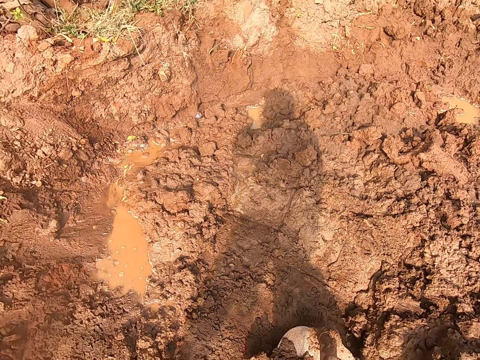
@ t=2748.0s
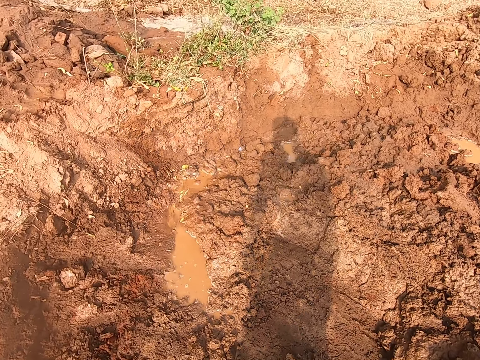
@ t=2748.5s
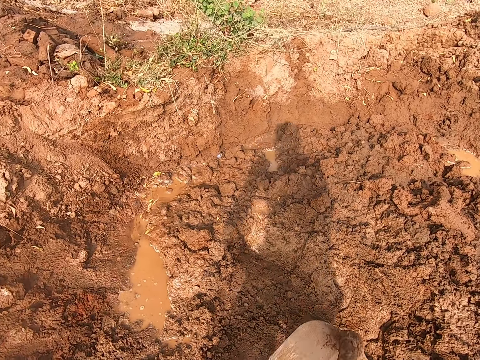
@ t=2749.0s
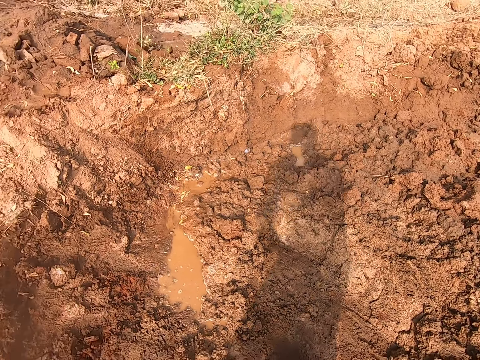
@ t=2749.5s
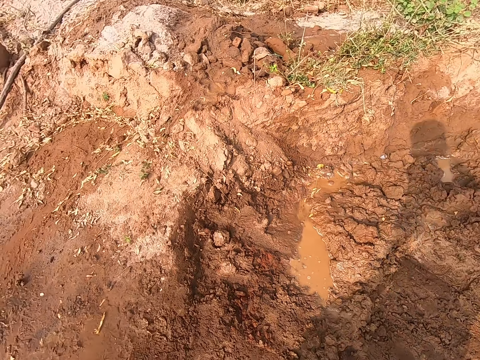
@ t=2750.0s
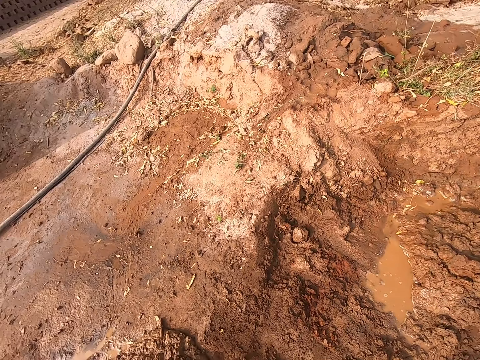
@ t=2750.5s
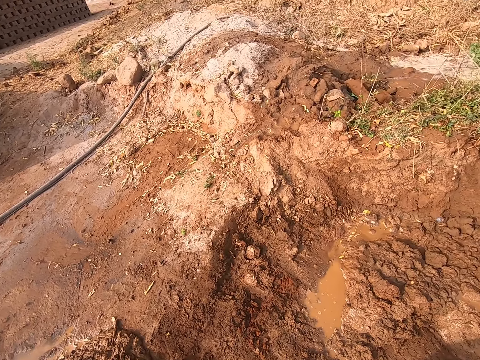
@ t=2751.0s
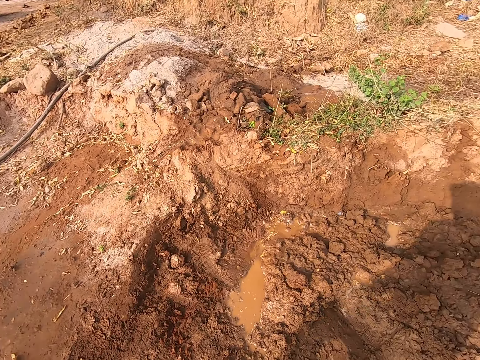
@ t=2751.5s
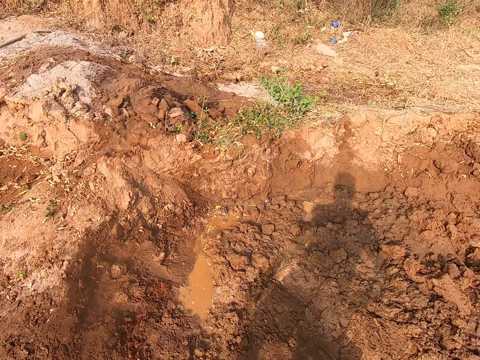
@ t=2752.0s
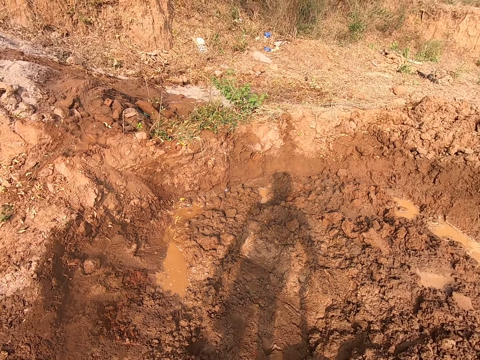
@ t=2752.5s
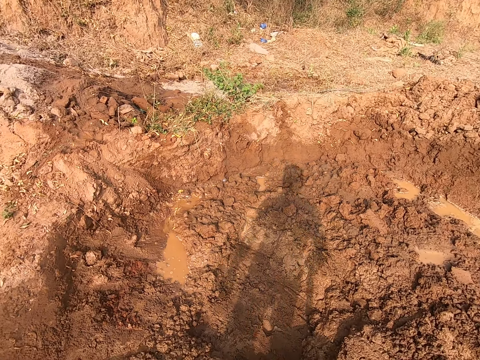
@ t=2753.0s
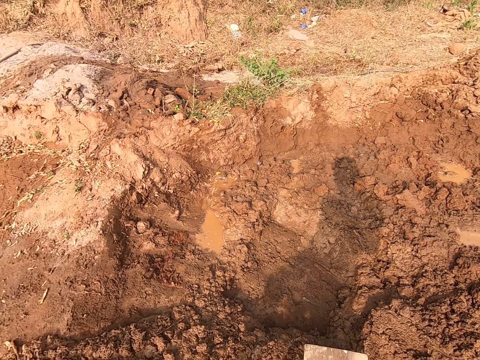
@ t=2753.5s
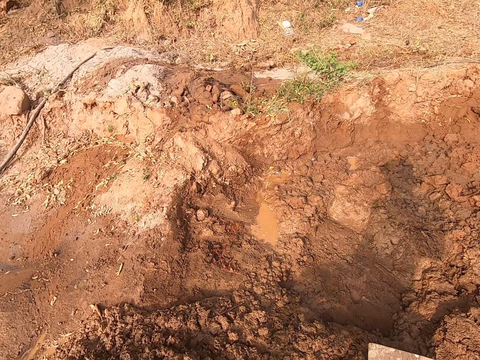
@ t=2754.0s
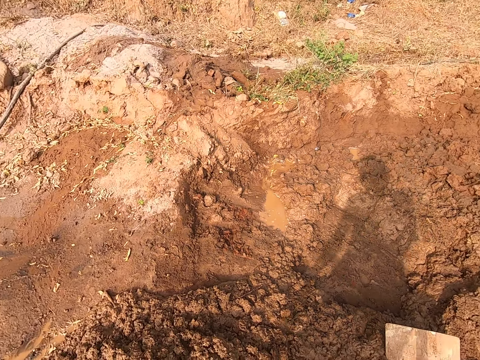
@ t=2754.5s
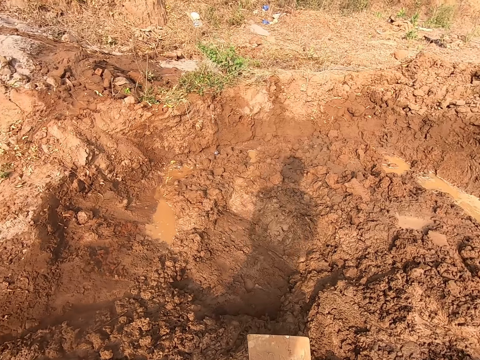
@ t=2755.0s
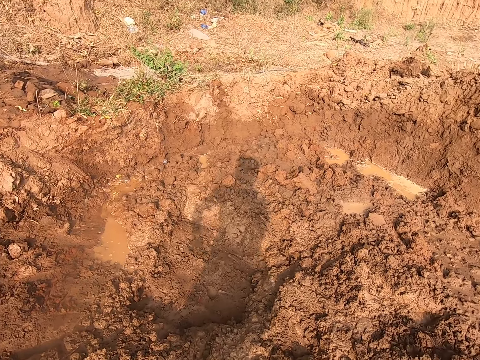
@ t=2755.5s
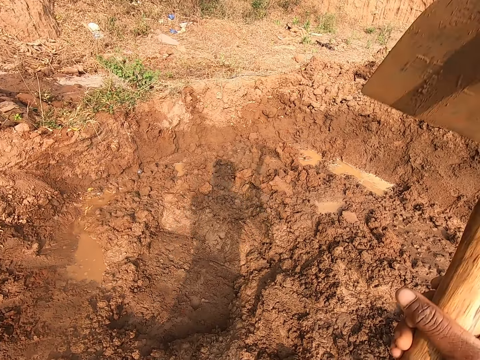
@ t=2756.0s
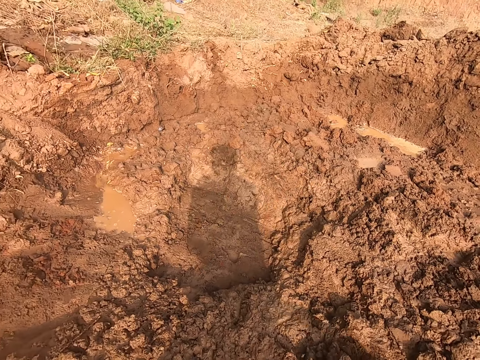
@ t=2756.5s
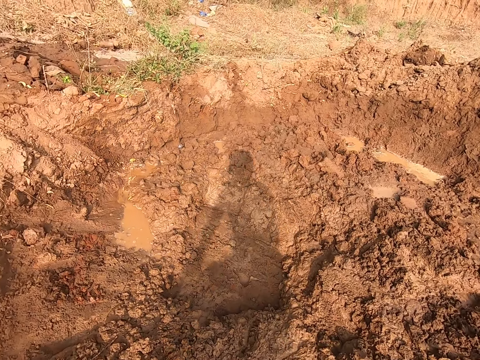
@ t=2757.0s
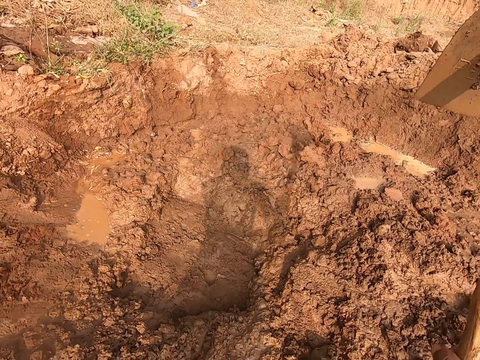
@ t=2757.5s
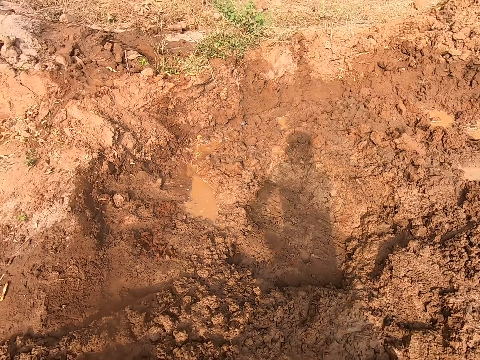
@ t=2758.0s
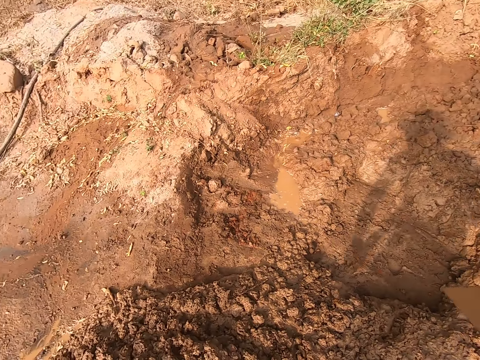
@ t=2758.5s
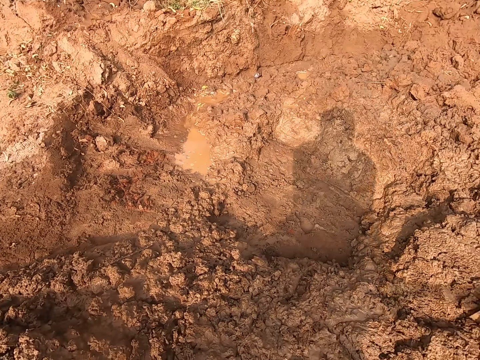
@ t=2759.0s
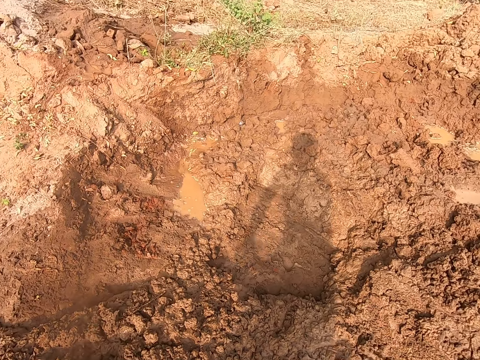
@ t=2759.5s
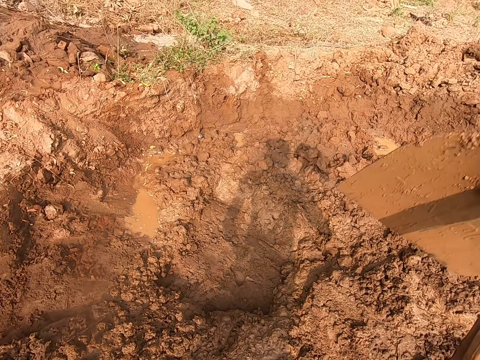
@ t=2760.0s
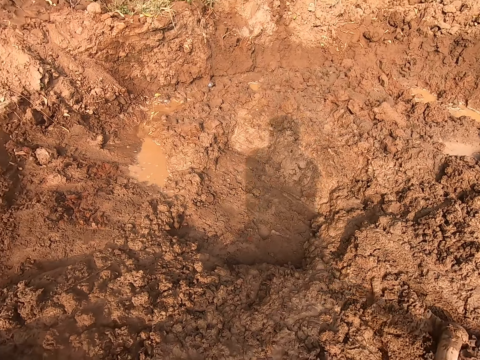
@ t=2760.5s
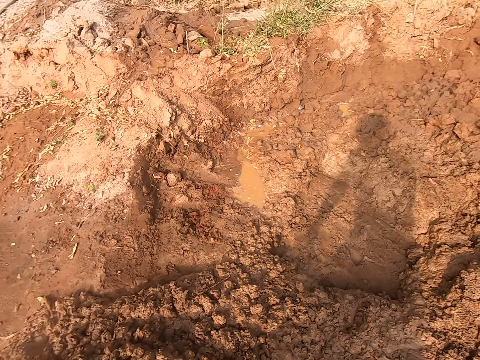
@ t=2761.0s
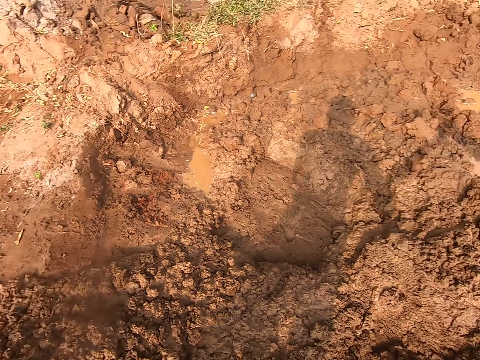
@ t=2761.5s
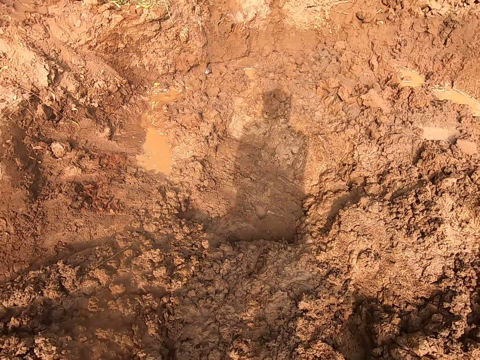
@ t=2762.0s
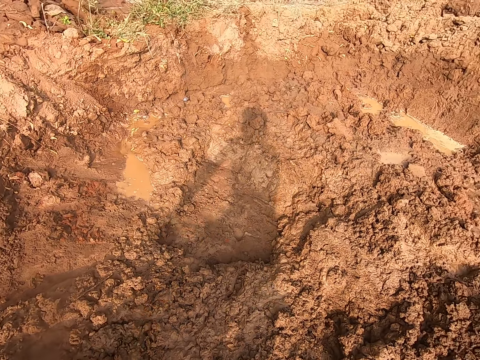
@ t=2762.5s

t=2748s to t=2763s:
The camera wearer holds the digging hoe in an upright position with his right hand. He holds the digging saw with both hands. He digs sand from the ground with the digging hoe in his hands.

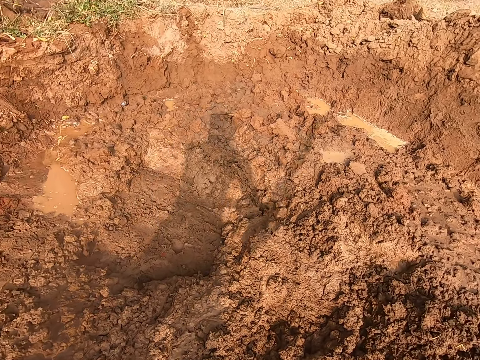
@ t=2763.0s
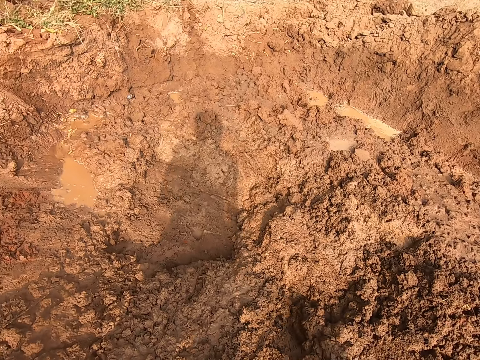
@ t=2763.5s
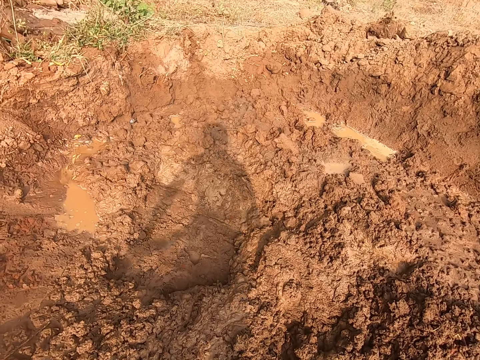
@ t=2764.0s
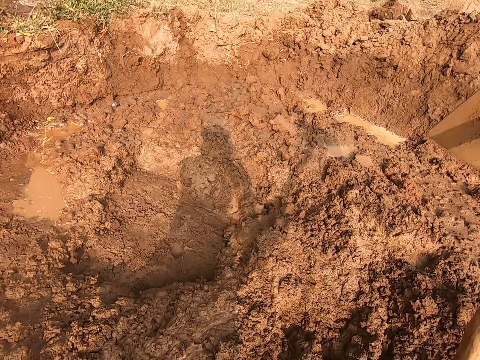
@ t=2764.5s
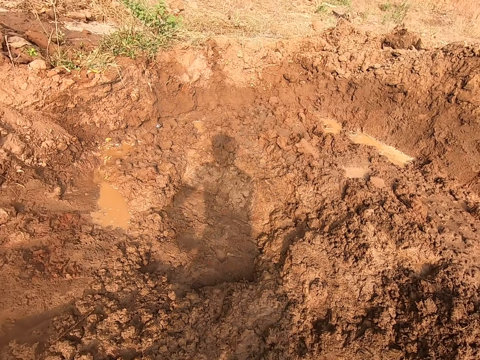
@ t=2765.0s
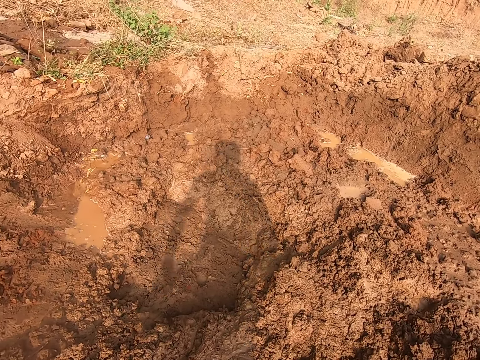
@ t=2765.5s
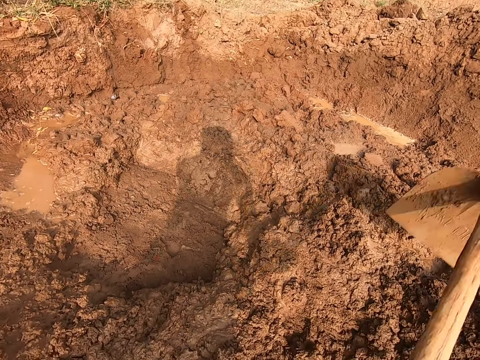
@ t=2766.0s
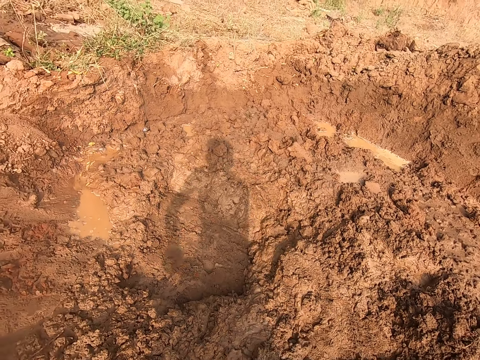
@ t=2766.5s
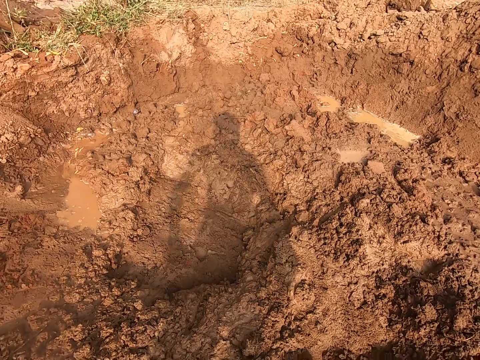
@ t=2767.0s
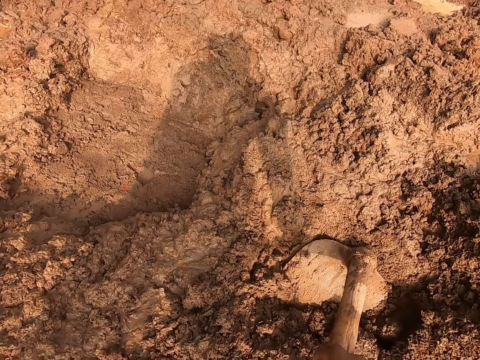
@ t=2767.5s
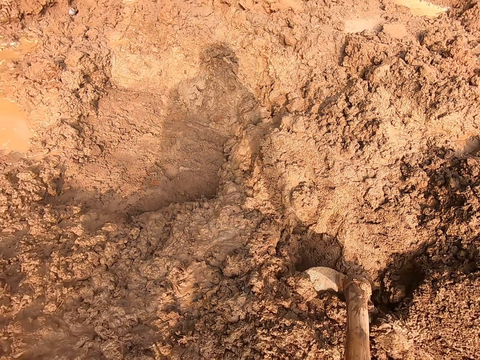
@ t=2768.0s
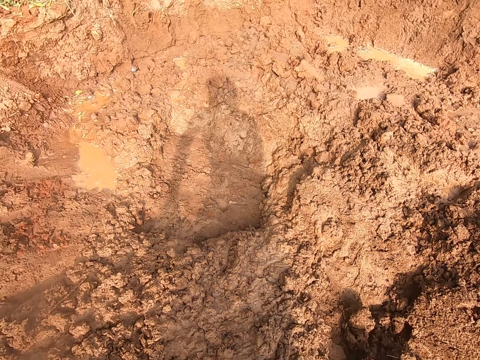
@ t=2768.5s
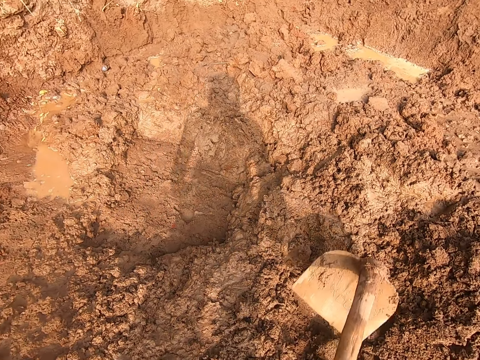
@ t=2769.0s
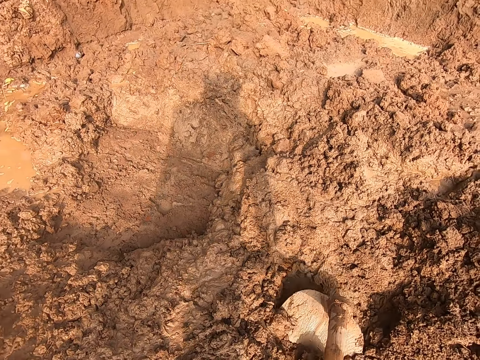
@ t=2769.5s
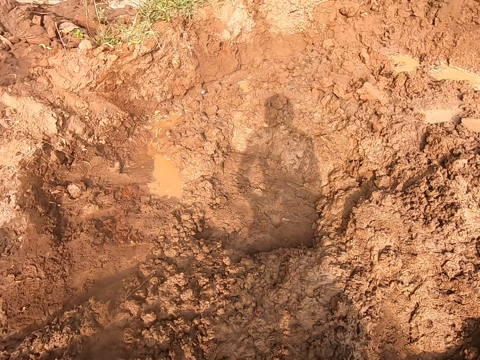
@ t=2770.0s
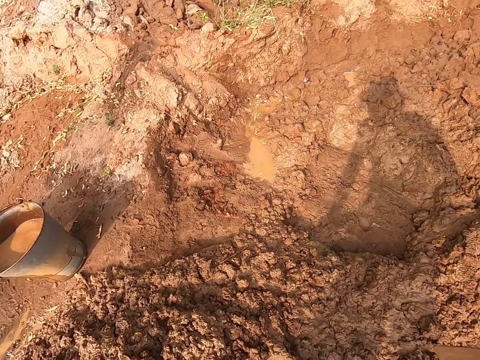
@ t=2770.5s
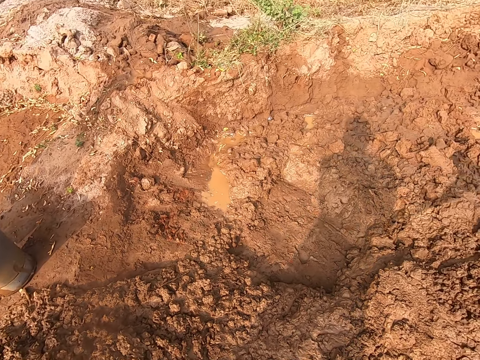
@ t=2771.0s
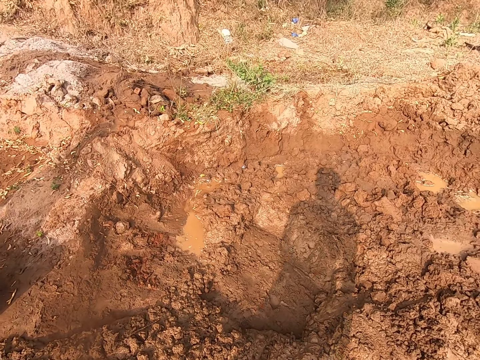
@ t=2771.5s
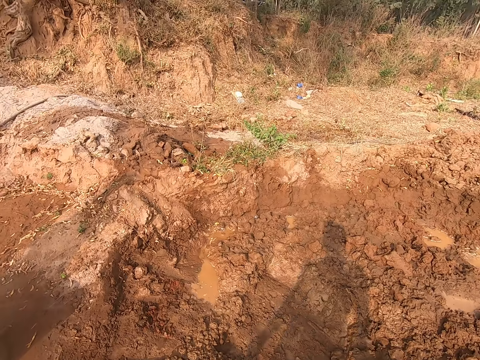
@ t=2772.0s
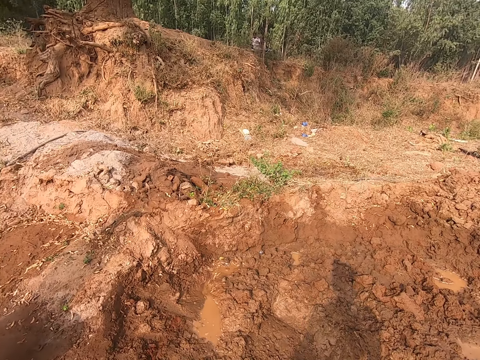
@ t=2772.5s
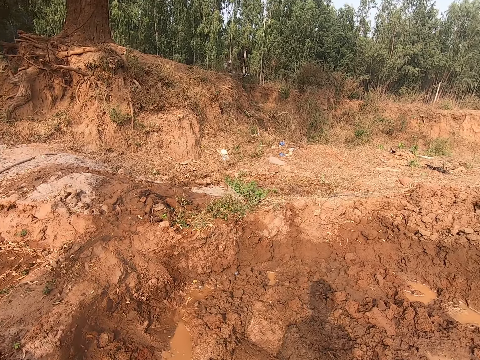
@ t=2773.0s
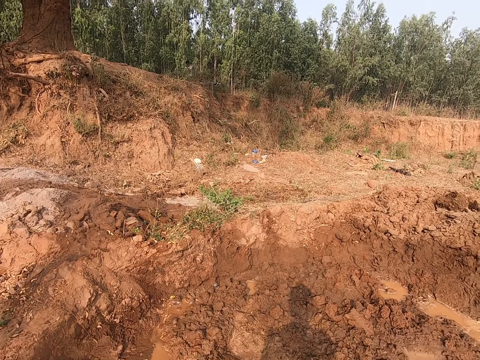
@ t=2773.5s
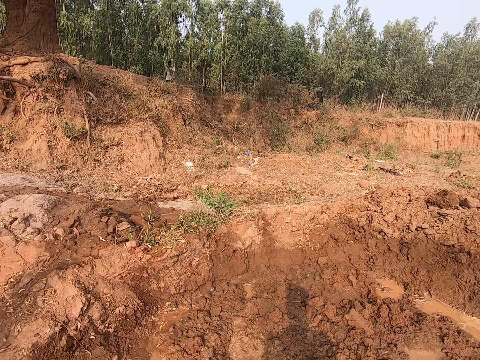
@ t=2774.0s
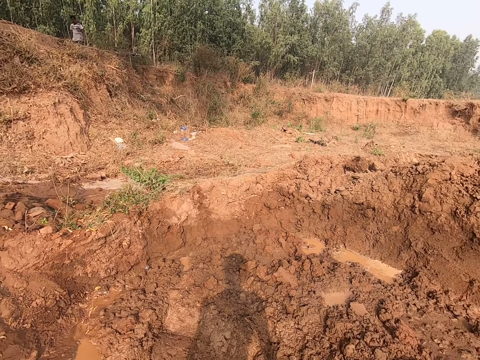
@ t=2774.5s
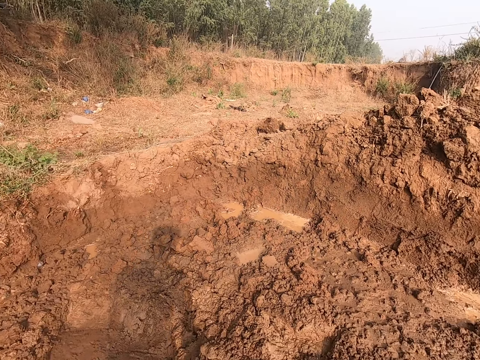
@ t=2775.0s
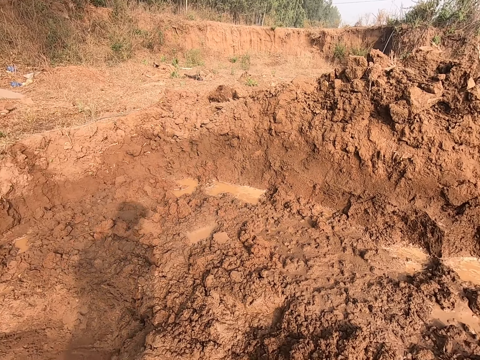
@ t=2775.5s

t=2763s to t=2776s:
The camera wearer gathers soil with a hoe. He holds the digging hoe in an upright position with his right hand. The woman converses with the camera wearer. The camera wearer spits on the ground.
